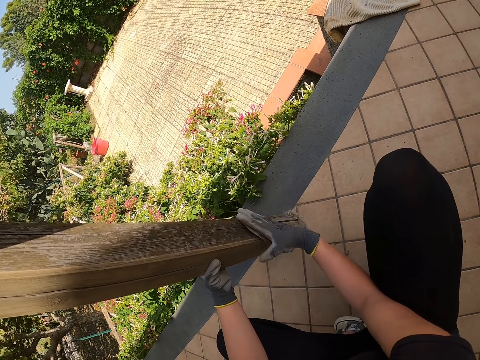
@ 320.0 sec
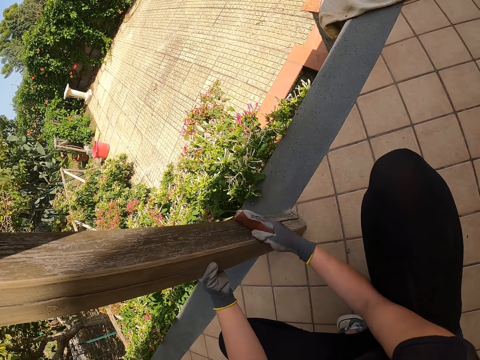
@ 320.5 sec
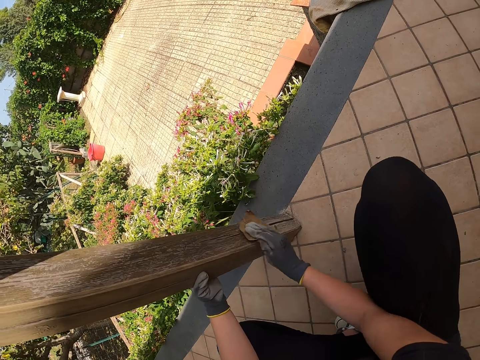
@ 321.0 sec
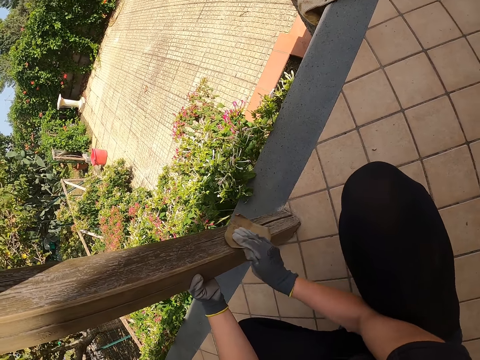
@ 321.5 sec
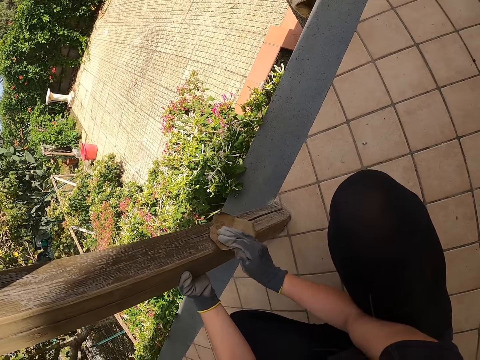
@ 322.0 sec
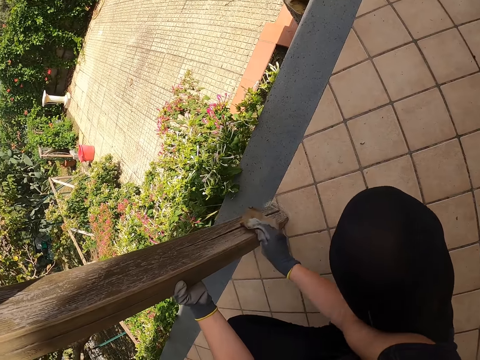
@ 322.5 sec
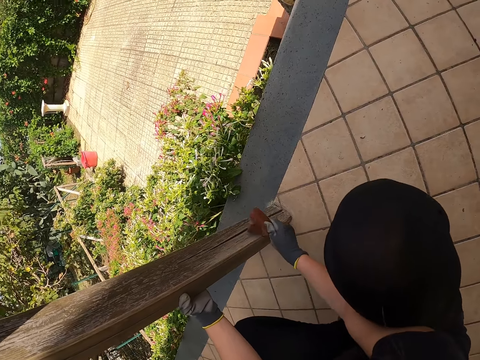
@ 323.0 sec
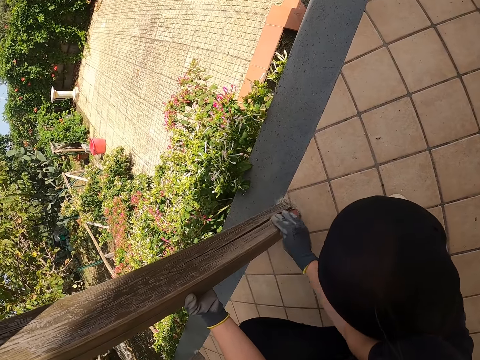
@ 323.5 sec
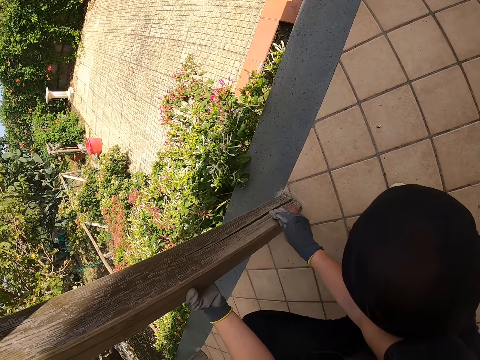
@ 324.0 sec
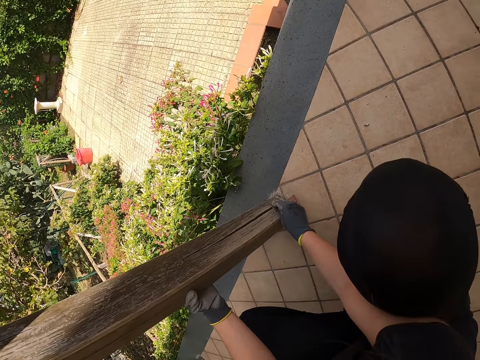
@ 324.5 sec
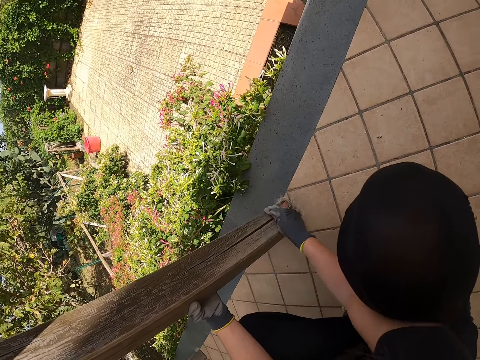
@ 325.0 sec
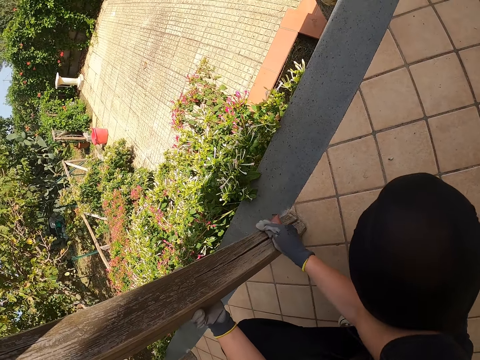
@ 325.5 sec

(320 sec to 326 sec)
The camera wearer smooths the pole of the wooden fence with sandpaper.

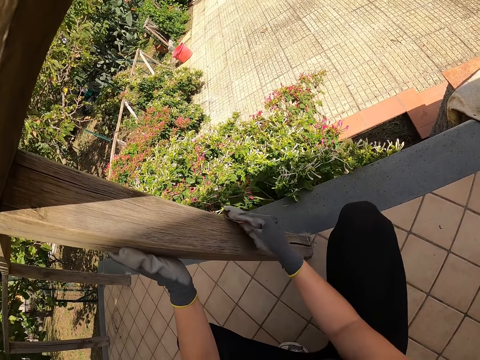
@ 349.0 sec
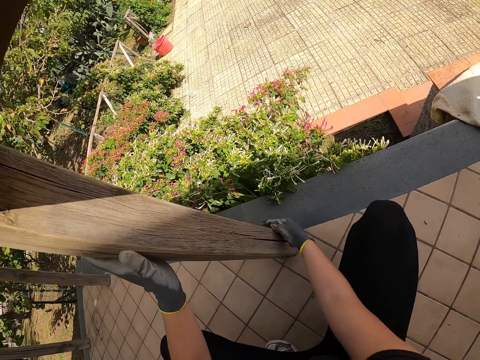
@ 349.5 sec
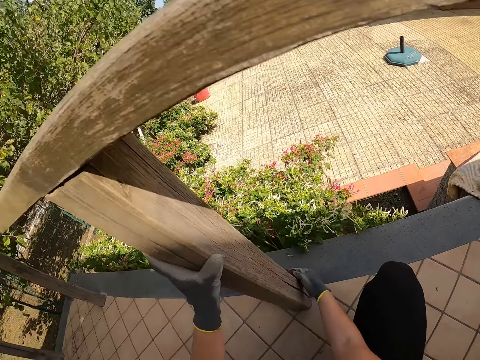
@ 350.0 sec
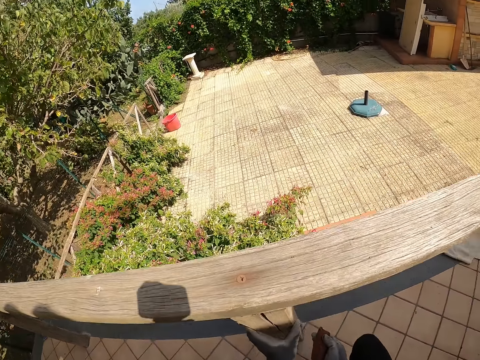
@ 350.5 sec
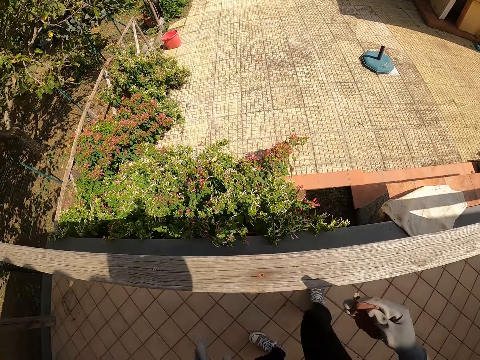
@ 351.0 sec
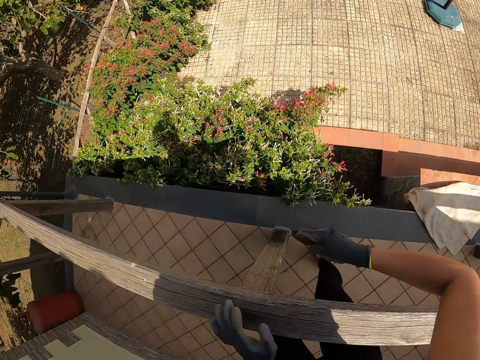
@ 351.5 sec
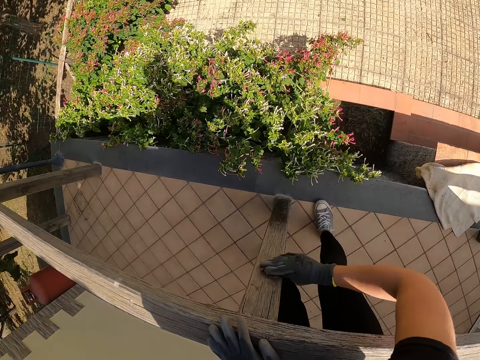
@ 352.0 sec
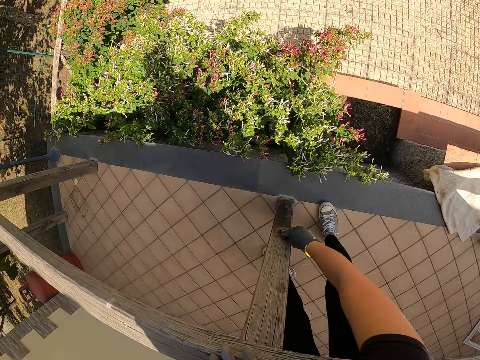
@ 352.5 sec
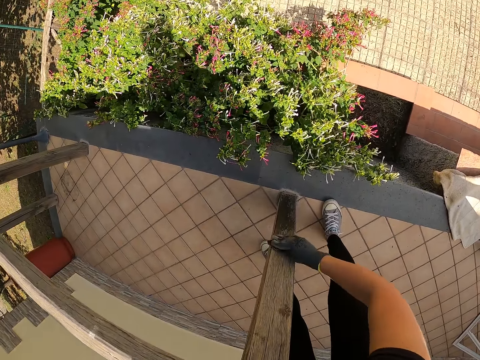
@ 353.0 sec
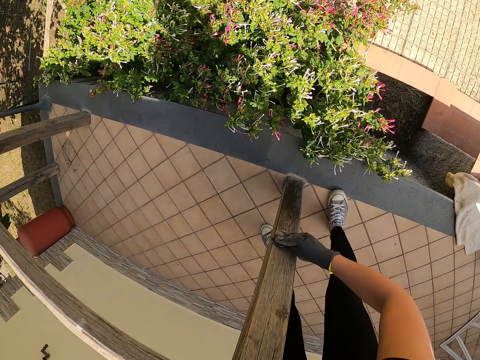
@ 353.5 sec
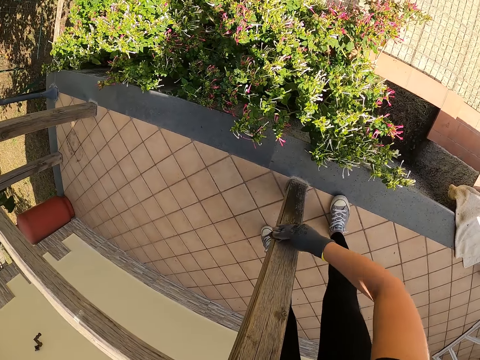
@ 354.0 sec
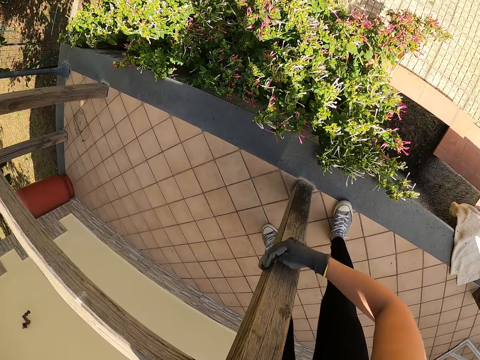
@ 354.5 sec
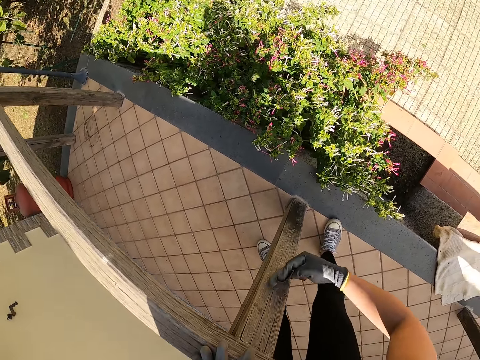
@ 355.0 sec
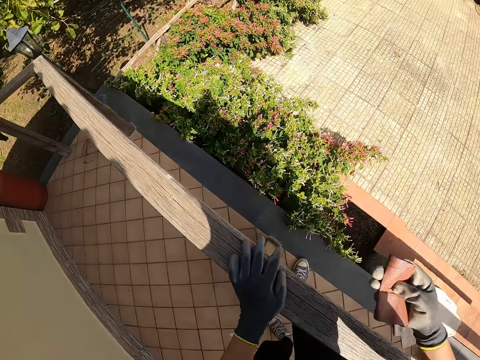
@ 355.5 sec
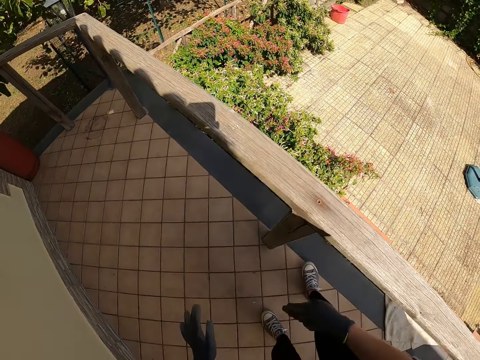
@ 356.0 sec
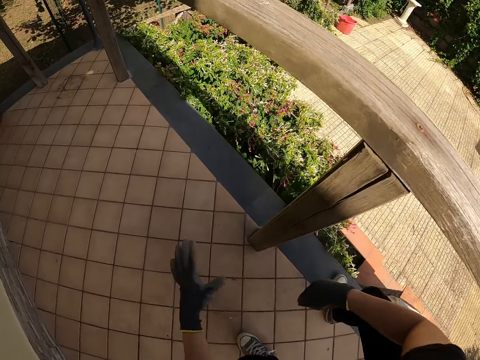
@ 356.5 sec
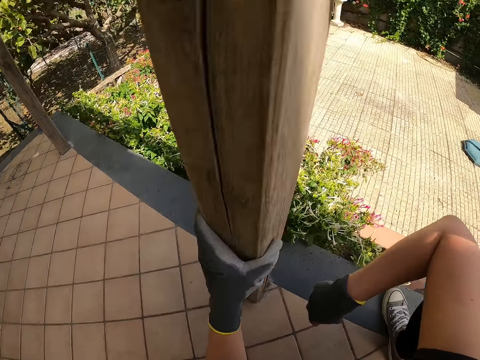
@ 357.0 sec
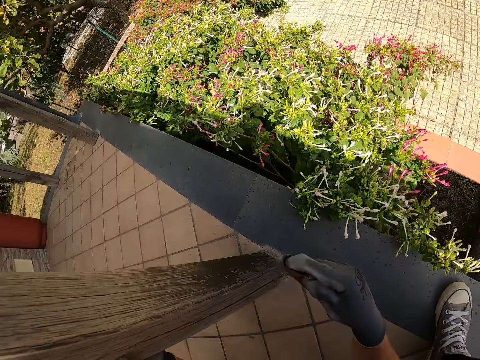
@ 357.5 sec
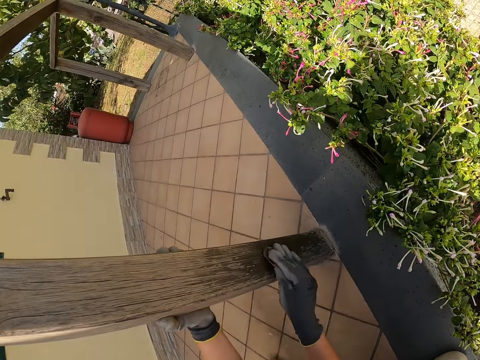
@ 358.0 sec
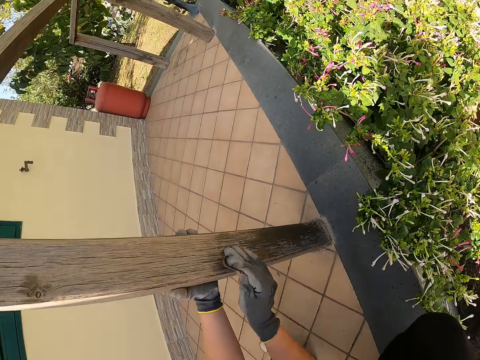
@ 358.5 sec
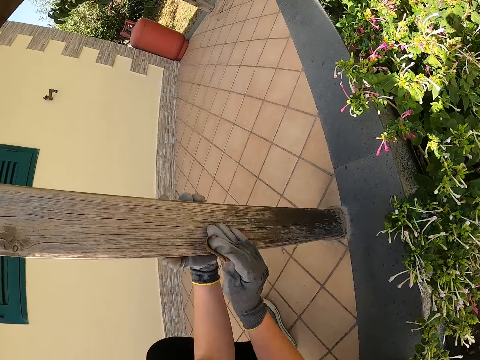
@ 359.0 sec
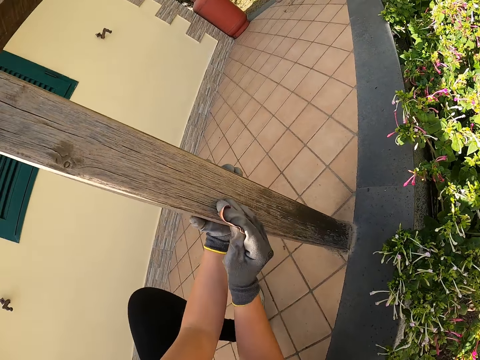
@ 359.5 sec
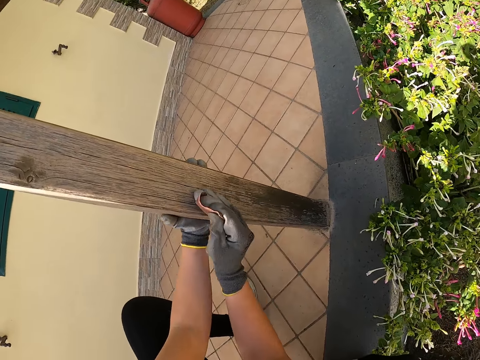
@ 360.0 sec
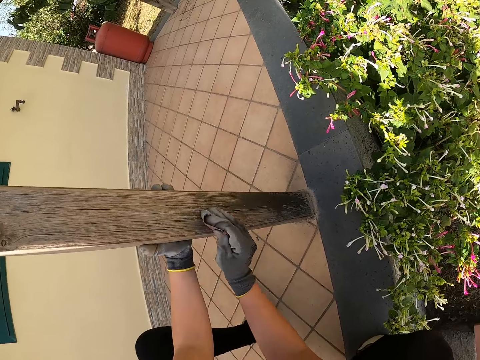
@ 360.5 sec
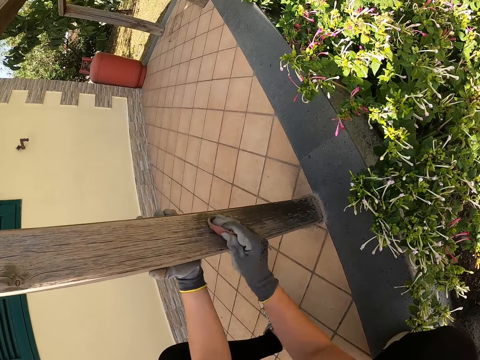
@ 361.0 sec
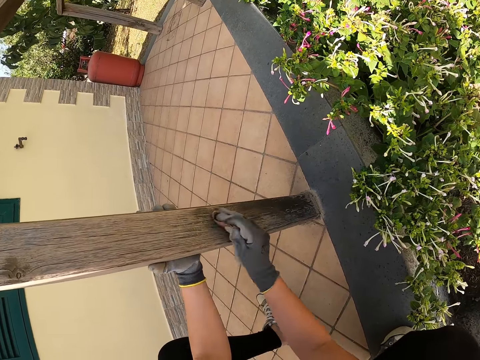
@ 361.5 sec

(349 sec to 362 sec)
The camera wearer stands up. They bend over the wooden fence. They smooth the pole of the wooden fence with sandpaper. They stand up. They squat down. They smooth the pole of the wooden fence with the sandpaper.

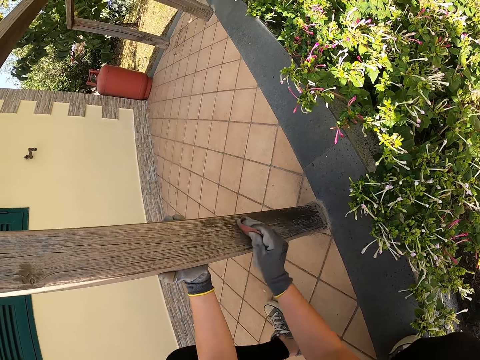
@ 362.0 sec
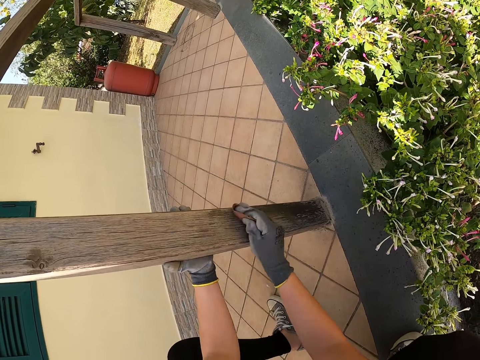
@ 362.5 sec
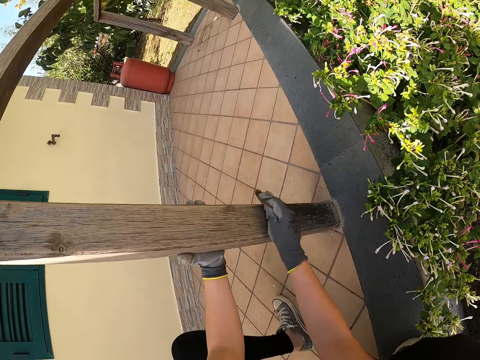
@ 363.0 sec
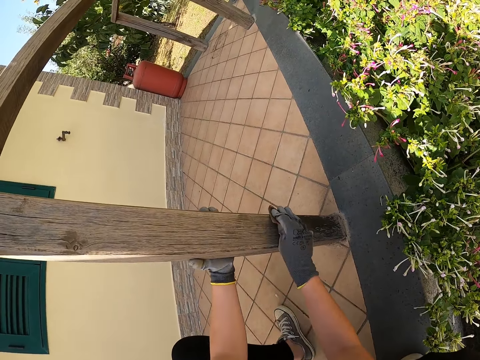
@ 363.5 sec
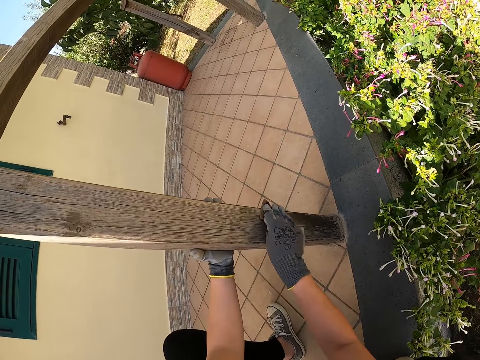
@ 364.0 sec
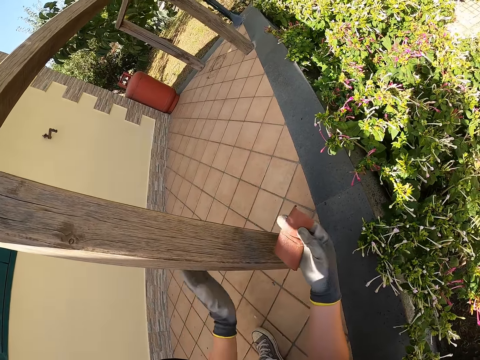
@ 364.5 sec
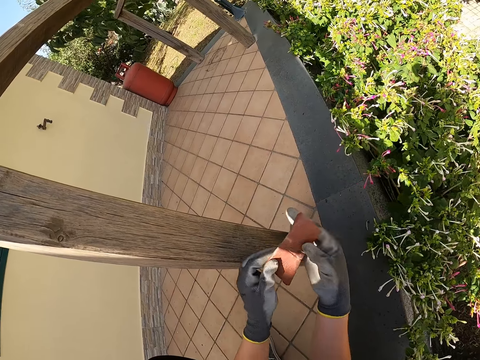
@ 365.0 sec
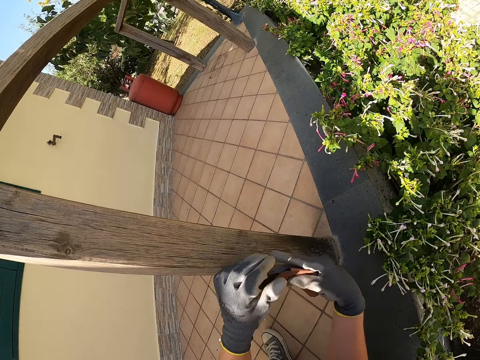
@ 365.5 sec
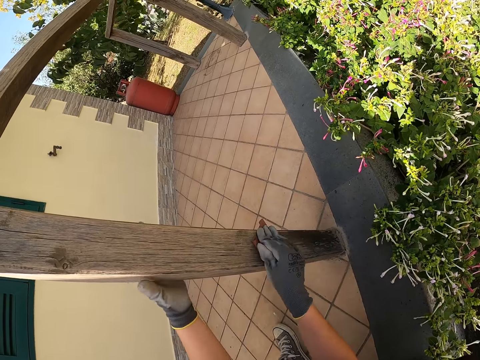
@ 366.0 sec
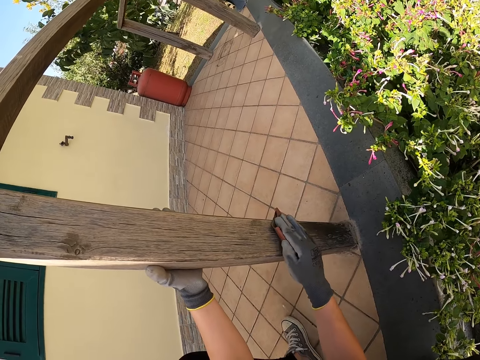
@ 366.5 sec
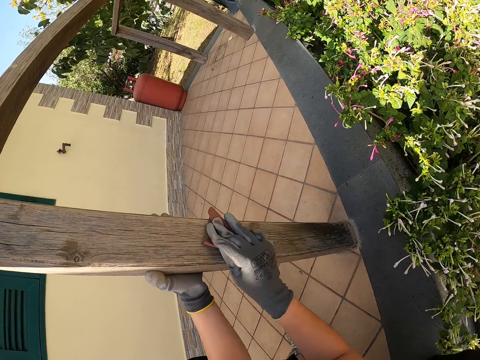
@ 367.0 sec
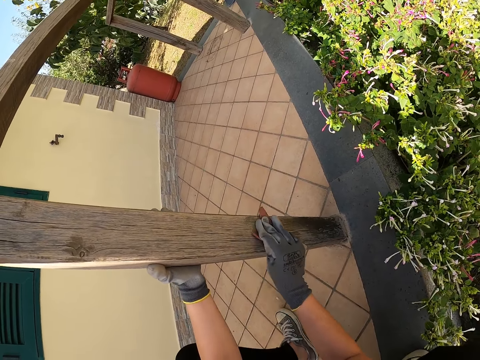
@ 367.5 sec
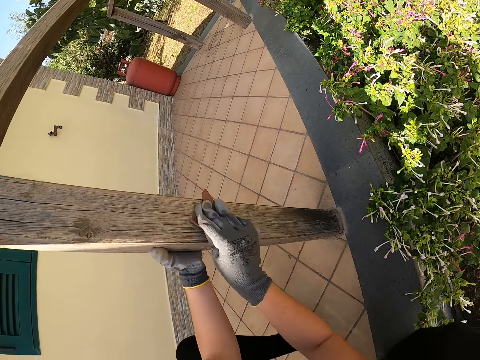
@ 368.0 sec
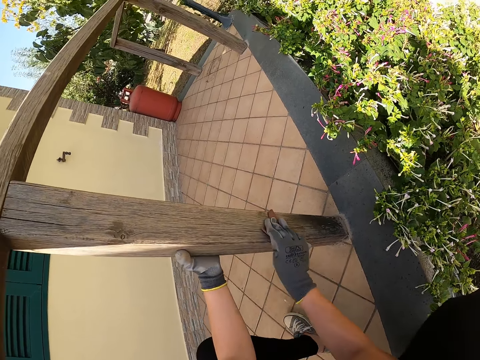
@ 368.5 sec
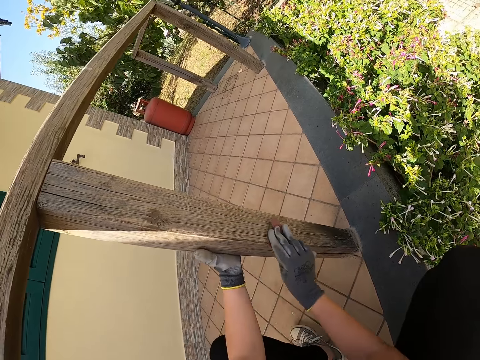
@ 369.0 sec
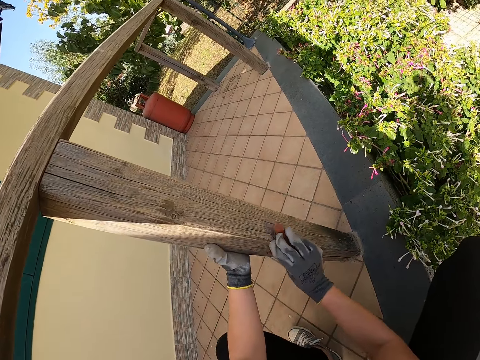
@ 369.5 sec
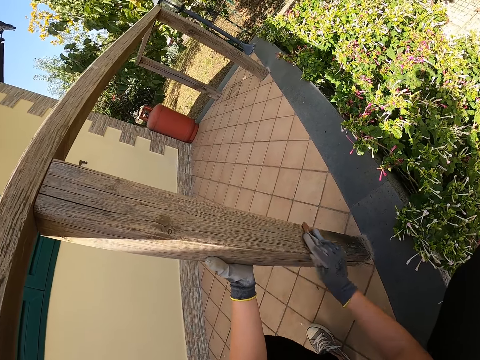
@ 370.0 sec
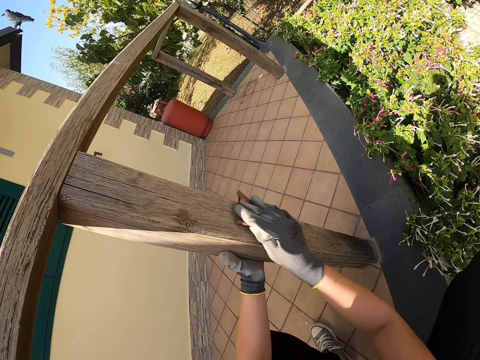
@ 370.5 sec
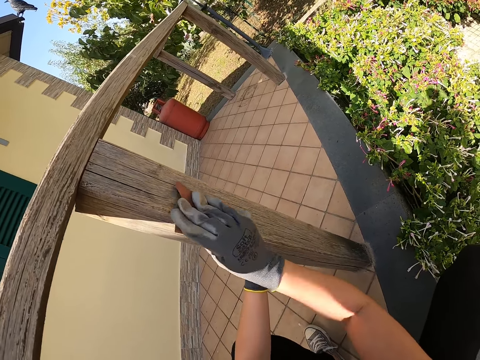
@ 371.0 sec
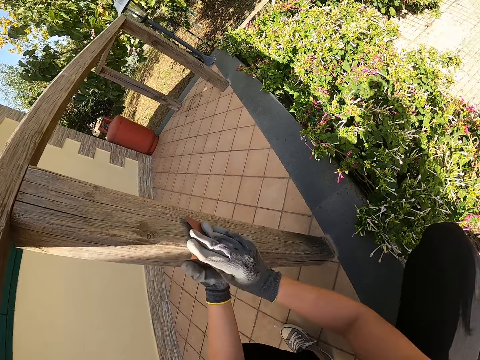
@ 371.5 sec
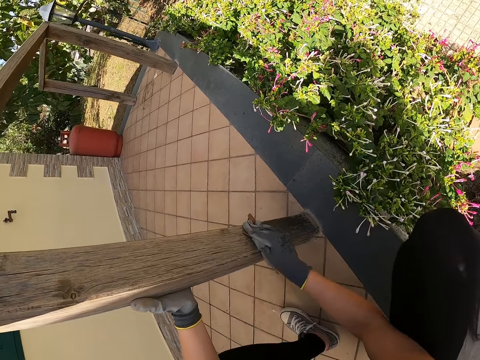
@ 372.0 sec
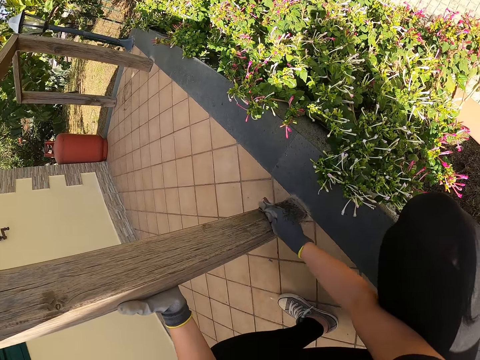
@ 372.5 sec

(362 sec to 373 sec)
The camera wearer turns the sandpaper with the other hand. They smooth the pole of the wooden fence with the sandpaper.
